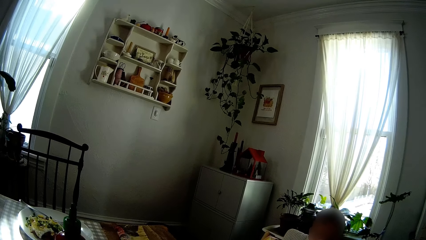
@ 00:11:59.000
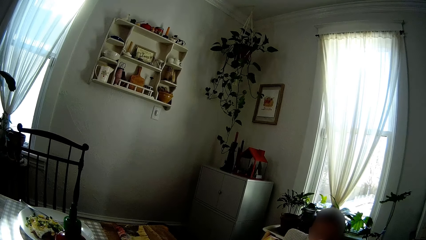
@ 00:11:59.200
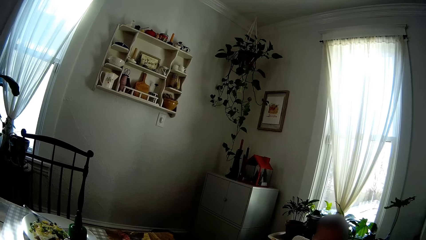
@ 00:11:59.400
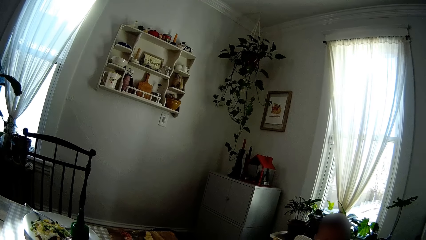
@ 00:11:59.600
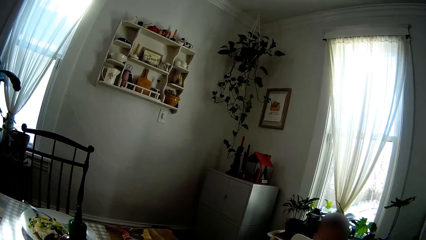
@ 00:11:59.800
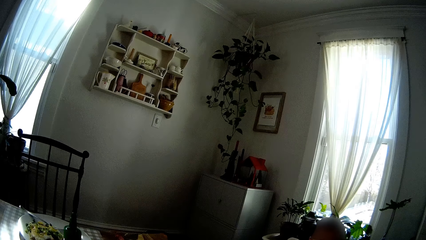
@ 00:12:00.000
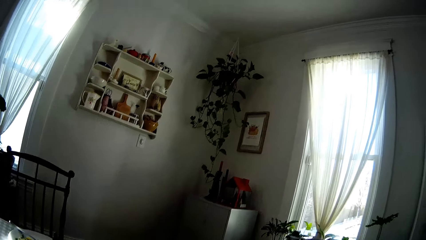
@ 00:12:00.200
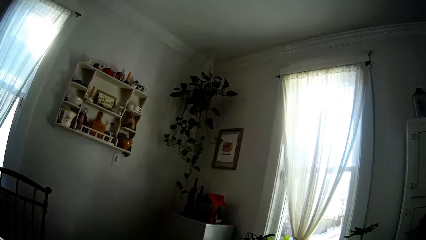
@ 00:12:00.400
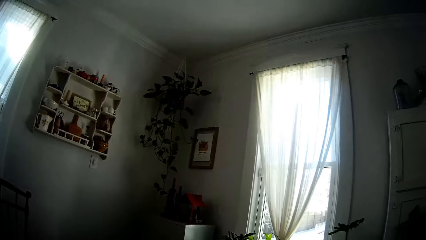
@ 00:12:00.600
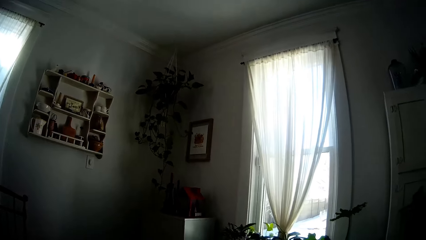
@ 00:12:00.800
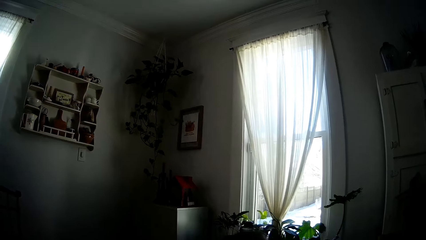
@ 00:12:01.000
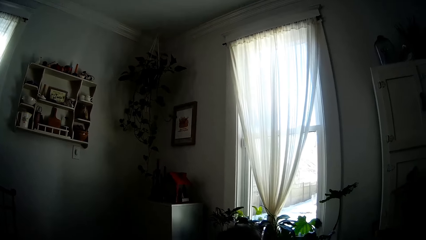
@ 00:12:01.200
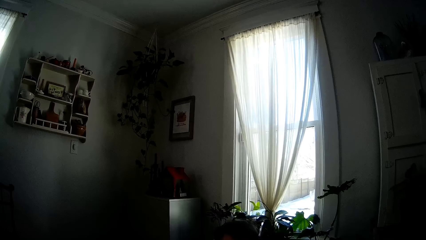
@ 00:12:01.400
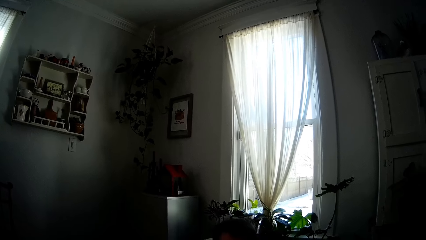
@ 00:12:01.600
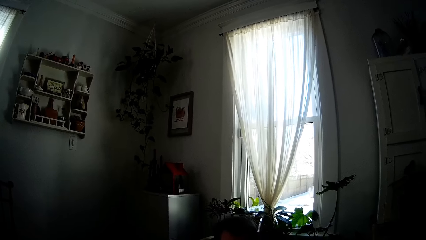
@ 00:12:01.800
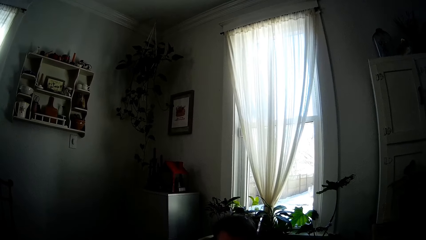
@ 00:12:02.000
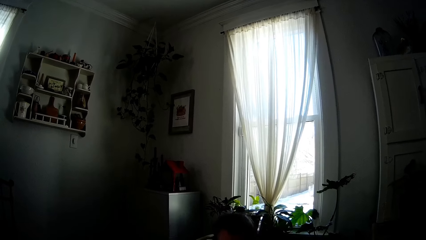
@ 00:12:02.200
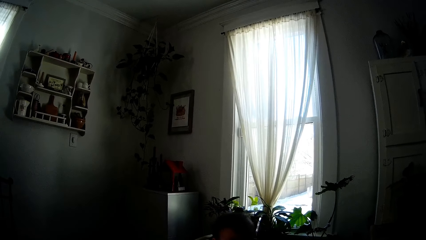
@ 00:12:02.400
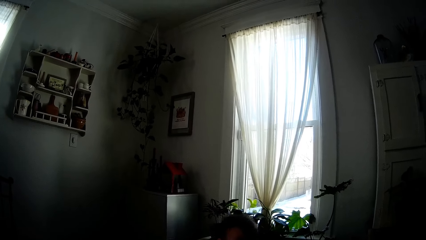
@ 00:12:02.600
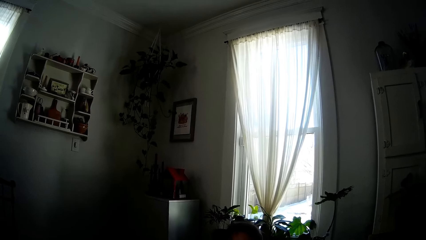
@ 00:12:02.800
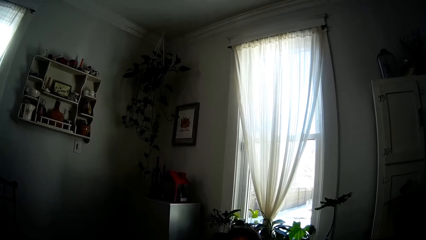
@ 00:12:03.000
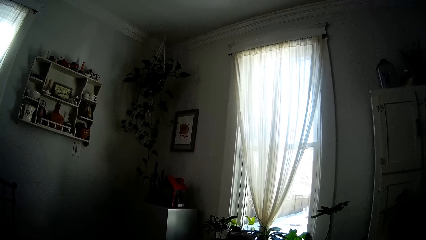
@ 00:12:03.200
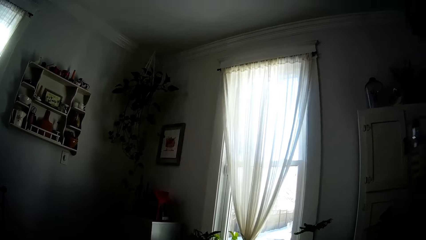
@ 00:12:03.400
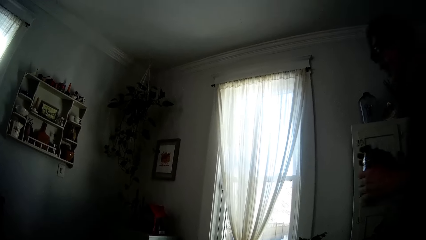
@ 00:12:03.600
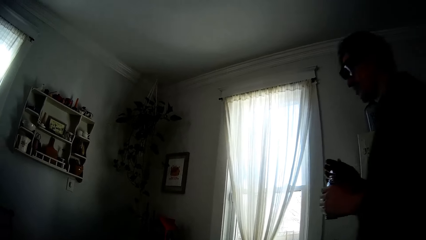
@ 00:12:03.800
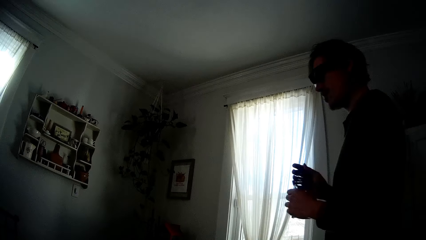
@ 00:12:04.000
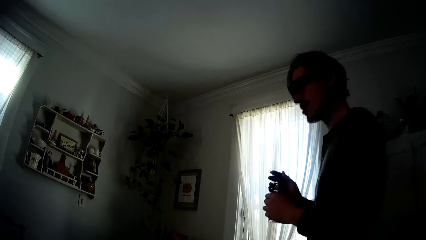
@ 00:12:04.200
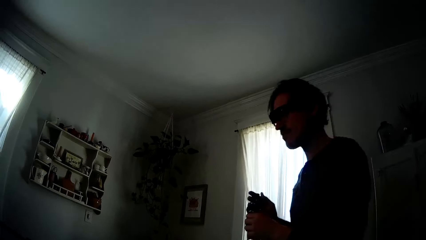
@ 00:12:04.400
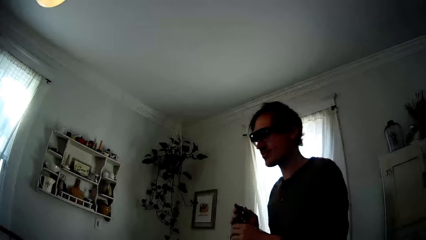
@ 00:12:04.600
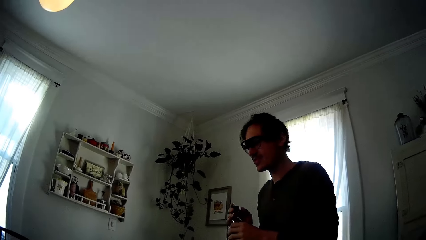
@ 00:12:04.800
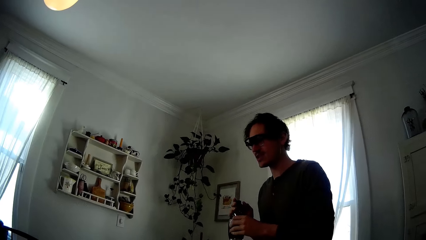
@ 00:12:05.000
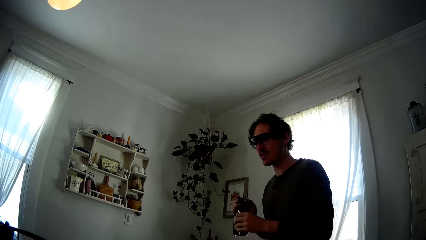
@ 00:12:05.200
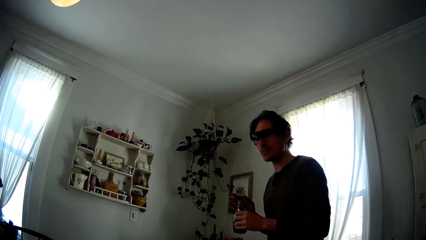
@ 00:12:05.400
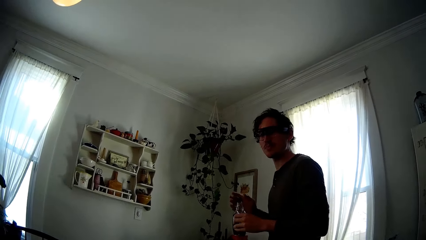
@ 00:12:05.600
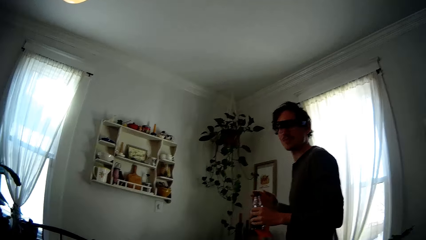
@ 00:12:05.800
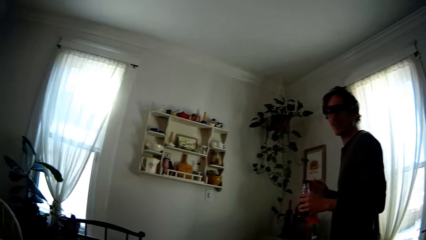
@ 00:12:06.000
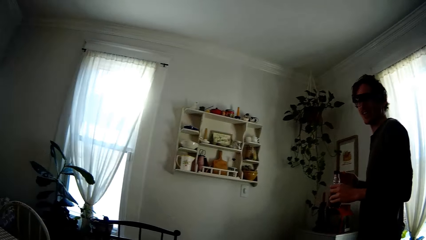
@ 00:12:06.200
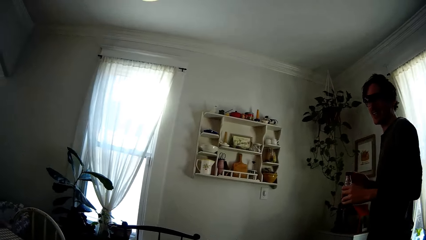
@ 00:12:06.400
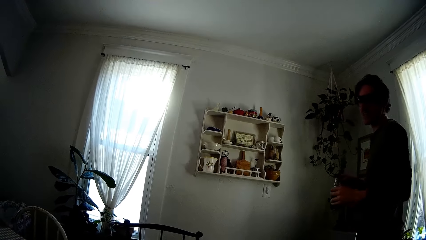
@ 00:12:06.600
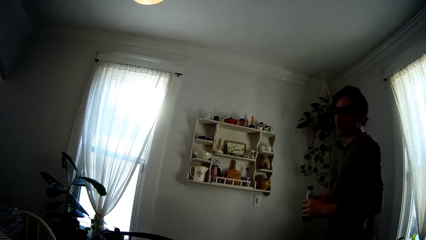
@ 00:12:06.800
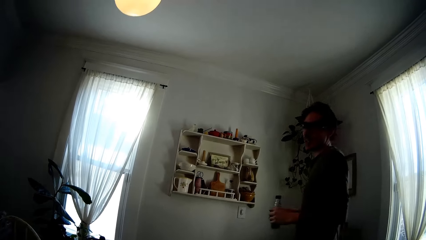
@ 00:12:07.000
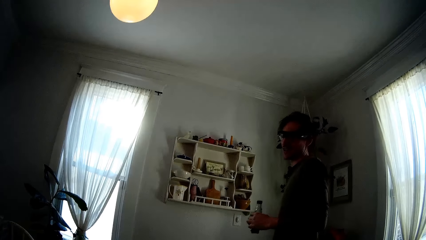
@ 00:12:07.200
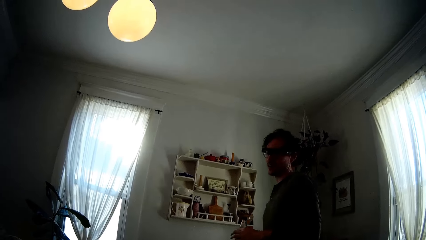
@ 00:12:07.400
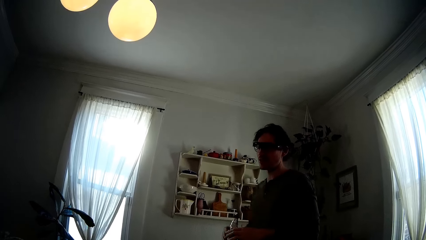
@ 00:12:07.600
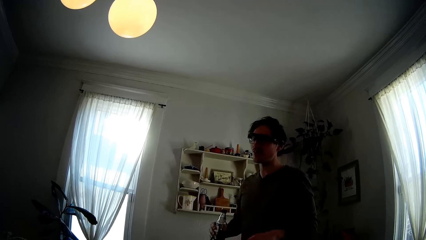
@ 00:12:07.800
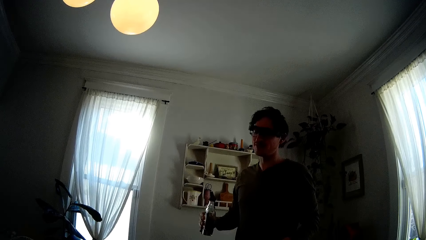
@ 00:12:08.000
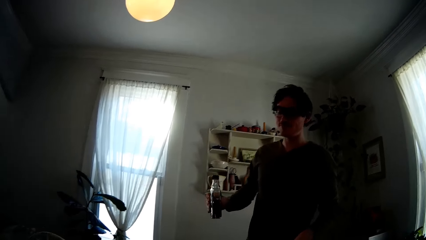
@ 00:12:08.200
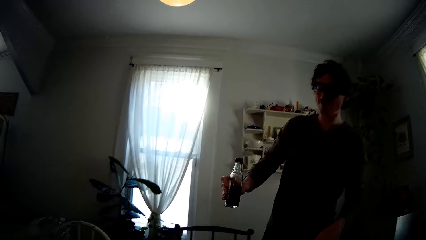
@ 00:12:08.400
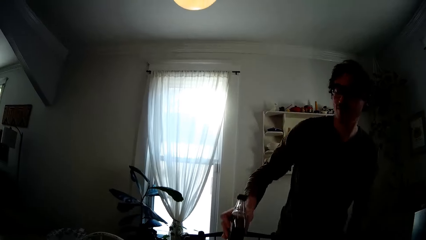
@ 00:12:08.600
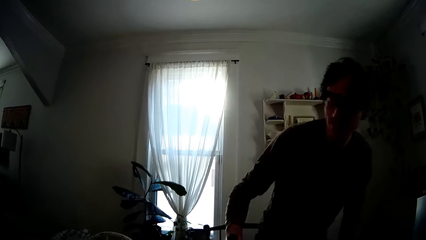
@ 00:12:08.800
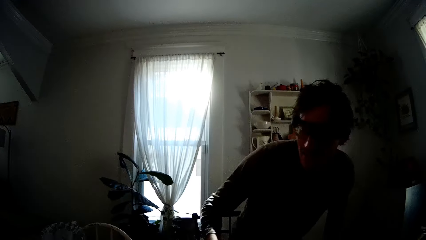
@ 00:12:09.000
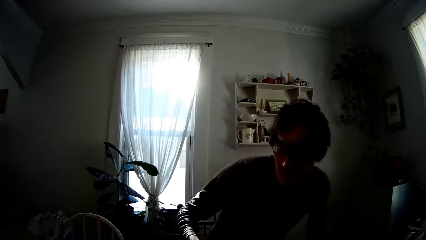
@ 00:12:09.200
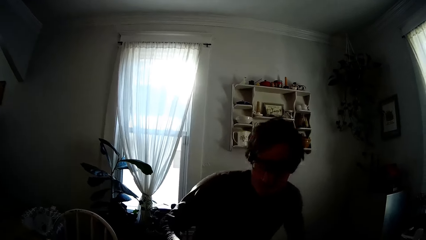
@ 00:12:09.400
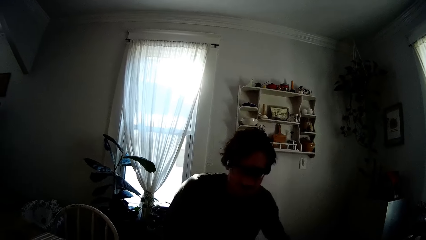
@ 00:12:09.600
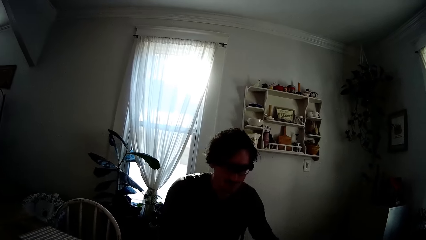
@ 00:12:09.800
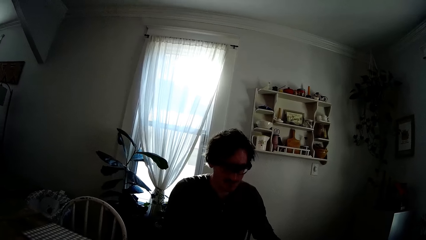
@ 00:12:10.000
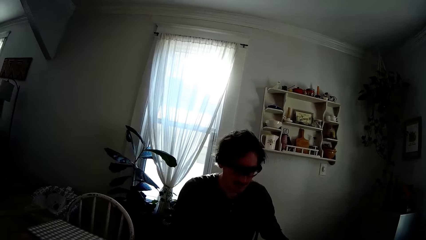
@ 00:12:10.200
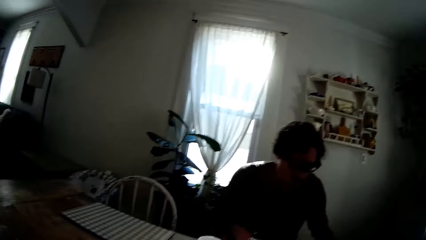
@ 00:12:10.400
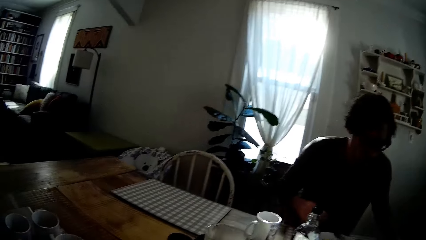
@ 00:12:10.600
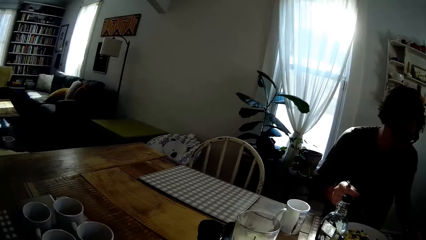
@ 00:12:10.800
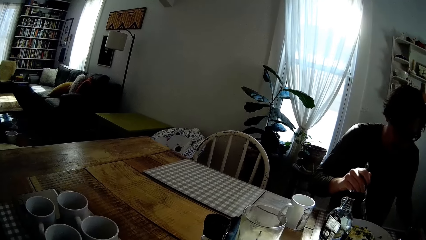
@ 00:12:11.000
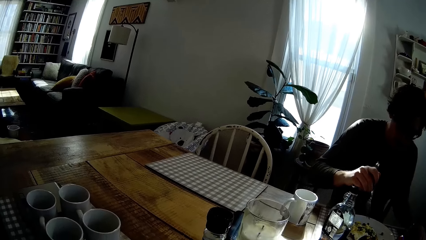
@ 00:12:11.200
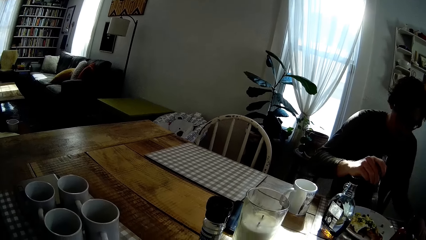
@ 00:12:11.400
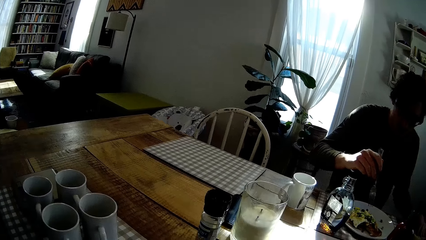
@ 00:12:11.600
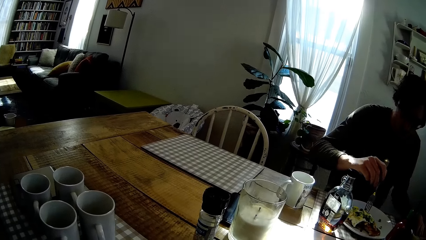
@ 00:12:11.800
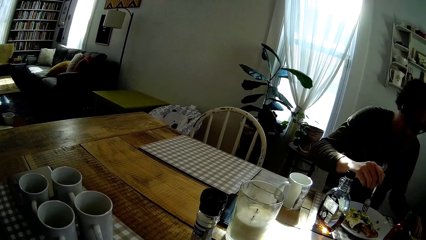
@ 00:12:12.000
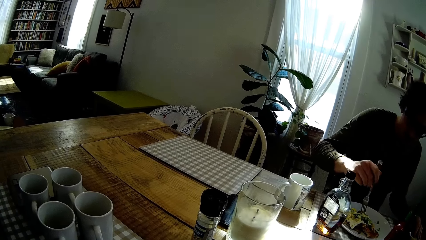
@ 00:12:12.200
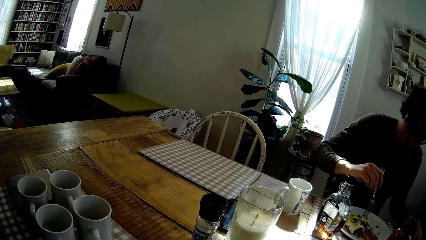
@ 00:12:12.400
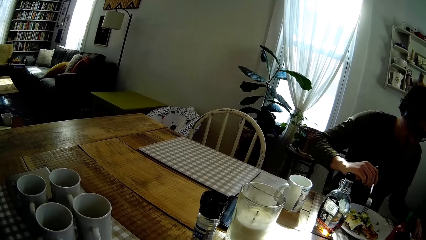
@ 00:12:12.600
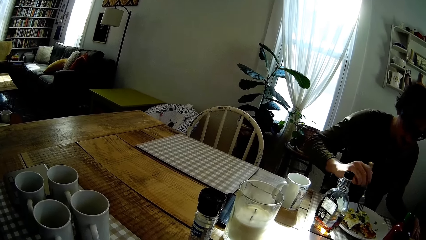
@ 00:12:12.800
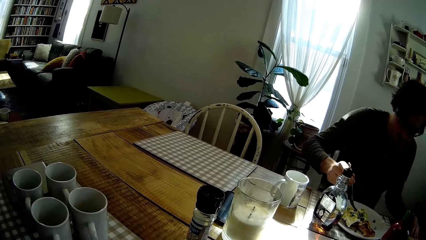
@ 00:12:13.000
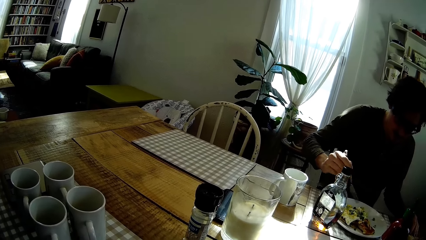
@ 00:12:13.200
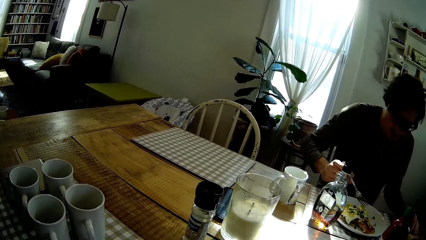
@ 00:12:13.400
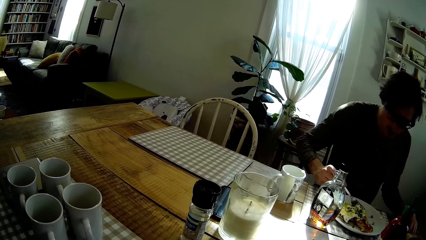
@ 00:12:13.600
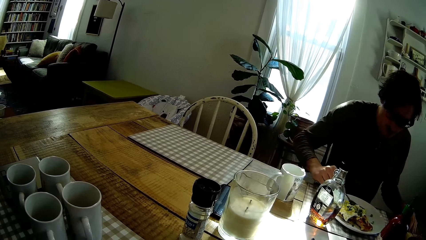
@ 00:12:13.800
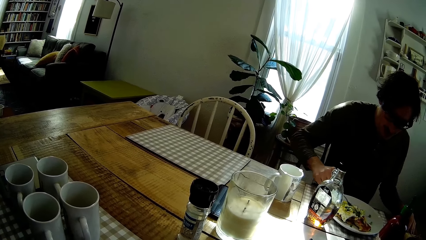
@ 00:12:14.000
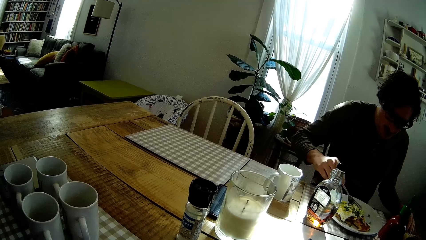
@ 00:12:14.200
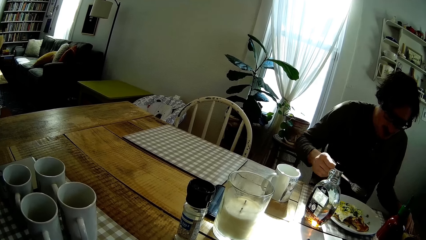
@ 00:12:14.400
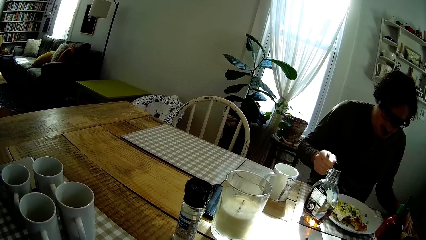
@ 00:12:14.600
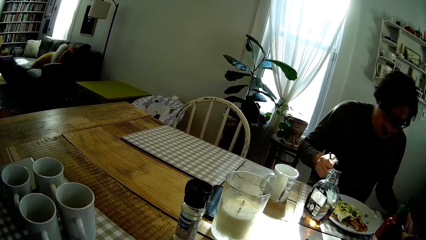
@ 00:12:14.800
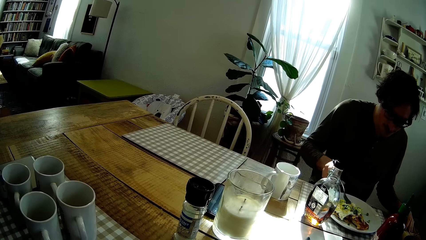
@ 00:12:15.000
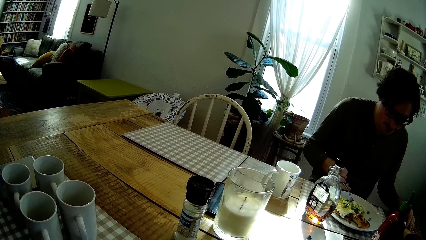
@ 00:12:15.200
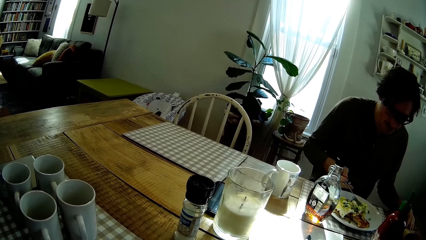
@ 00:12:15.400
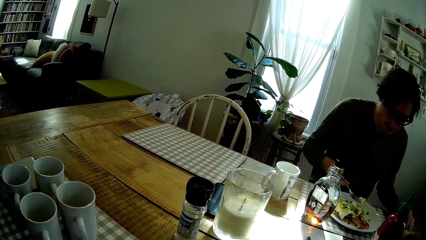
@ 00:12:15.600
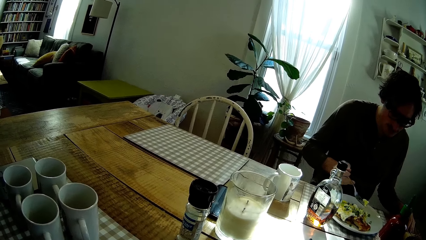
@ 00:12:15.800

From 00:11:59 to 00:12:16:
The man interacts with the camera wearer. The man drops a bottle of pancake syrup in his right hand on the dining table. He picks the fork from the plate of pancakes on the dining table with his right hand and takes out some pancake from the plate of pancakes on the dining table with the fork in his right hand.
